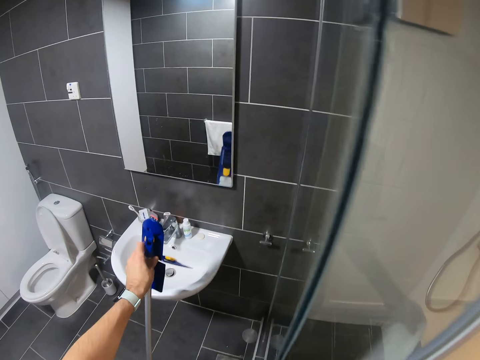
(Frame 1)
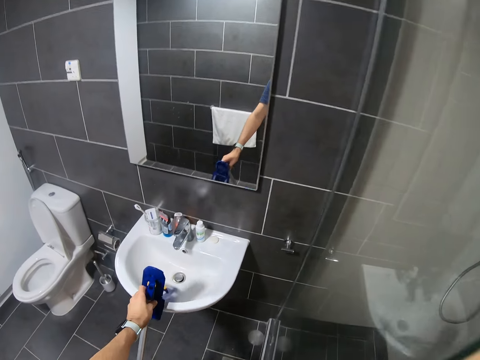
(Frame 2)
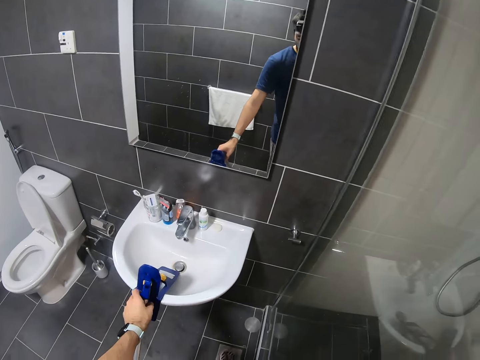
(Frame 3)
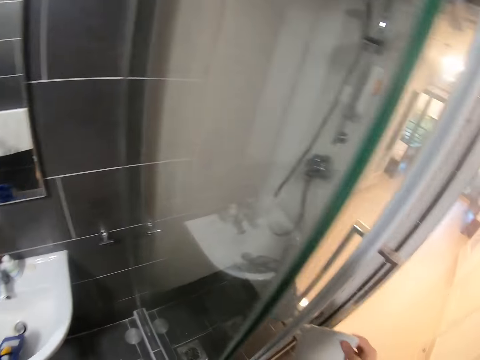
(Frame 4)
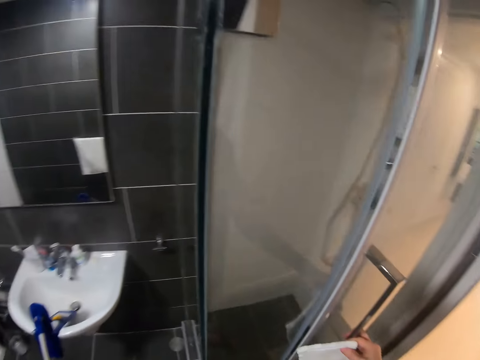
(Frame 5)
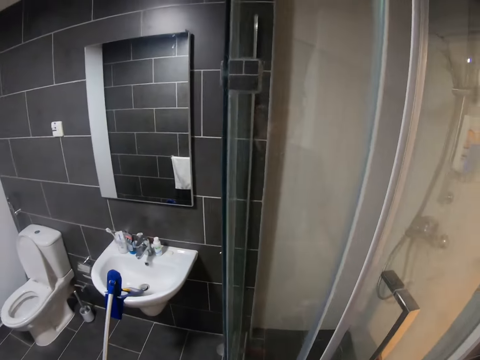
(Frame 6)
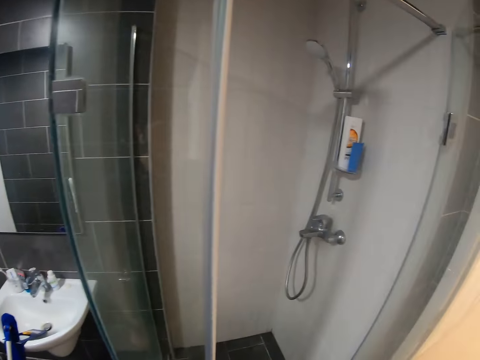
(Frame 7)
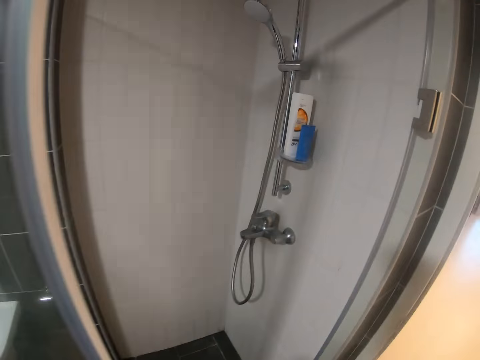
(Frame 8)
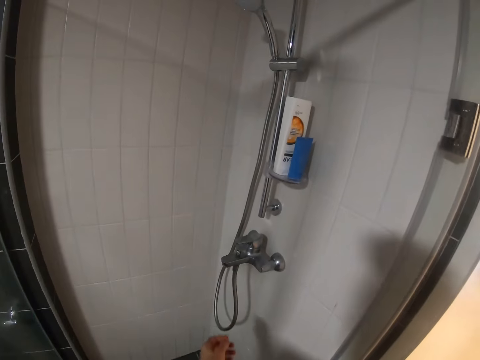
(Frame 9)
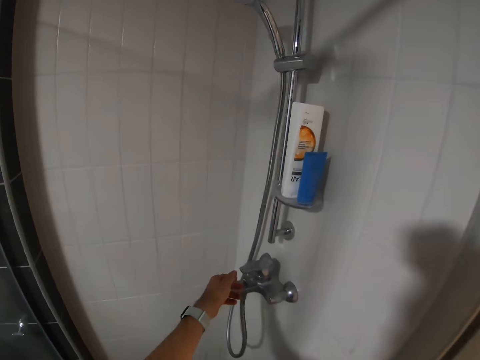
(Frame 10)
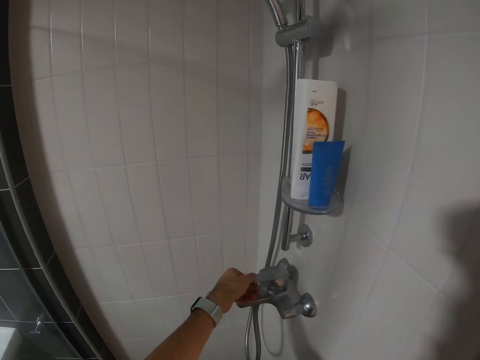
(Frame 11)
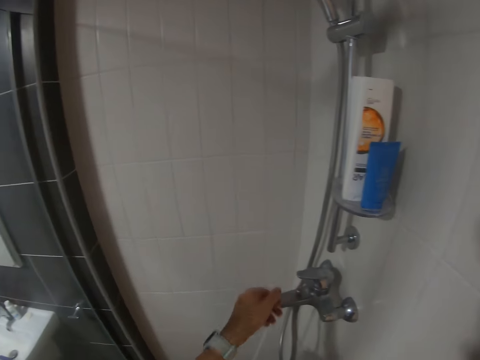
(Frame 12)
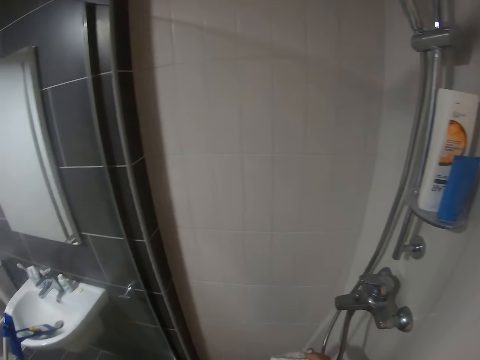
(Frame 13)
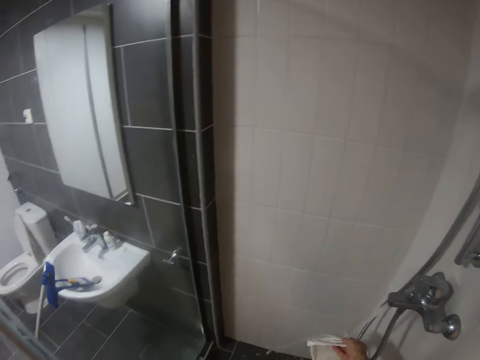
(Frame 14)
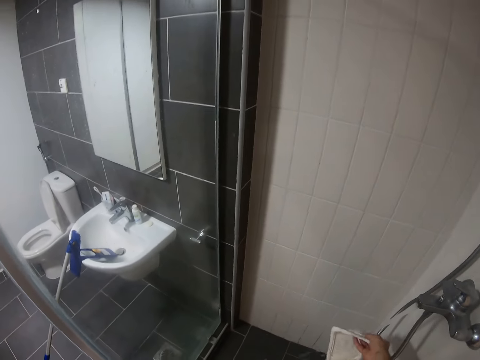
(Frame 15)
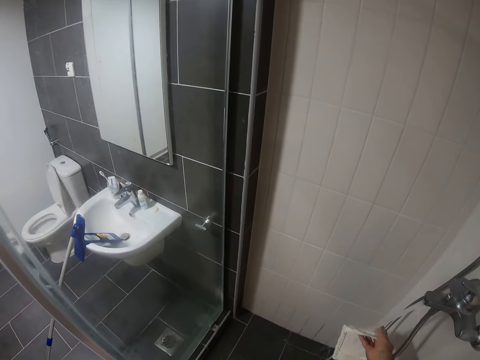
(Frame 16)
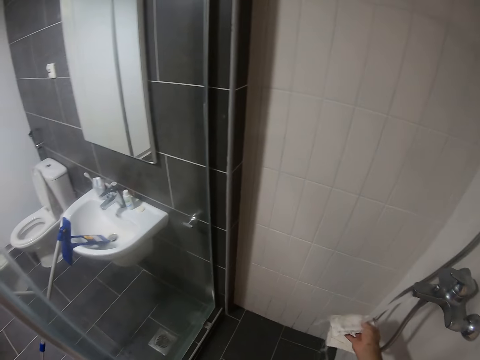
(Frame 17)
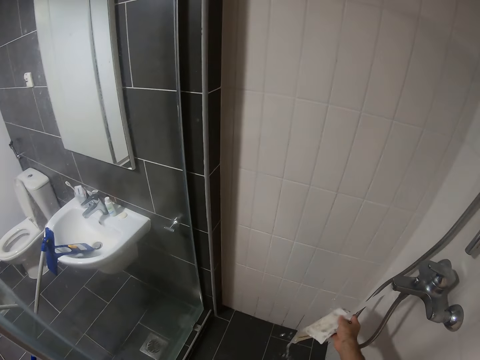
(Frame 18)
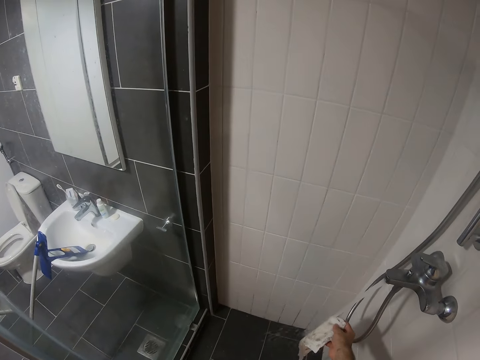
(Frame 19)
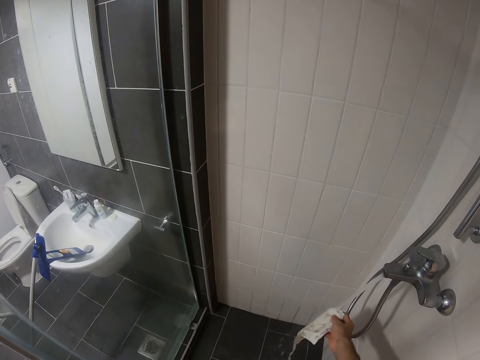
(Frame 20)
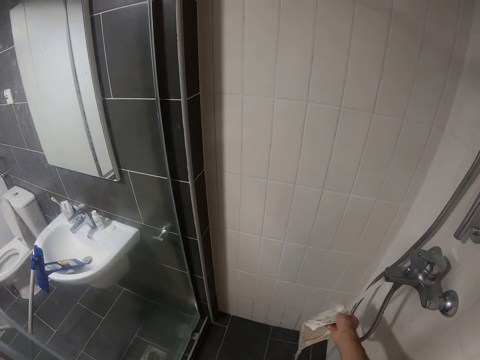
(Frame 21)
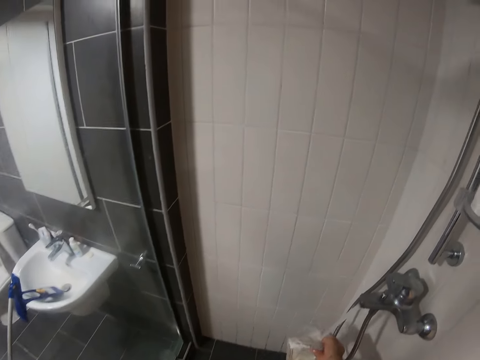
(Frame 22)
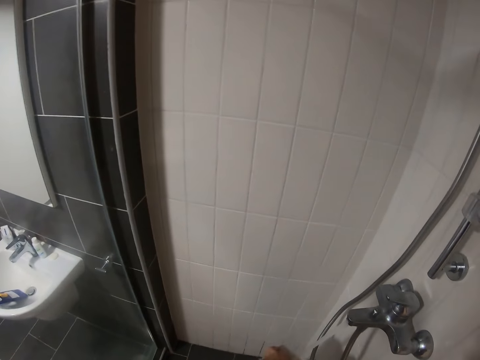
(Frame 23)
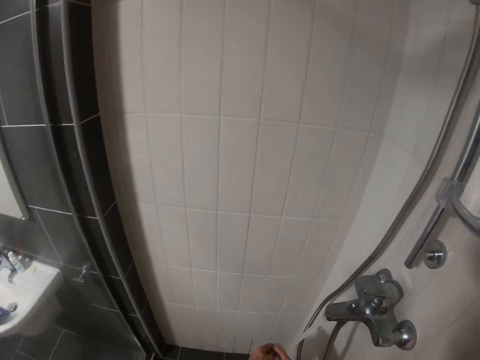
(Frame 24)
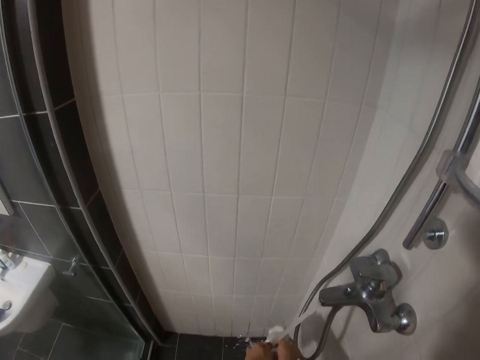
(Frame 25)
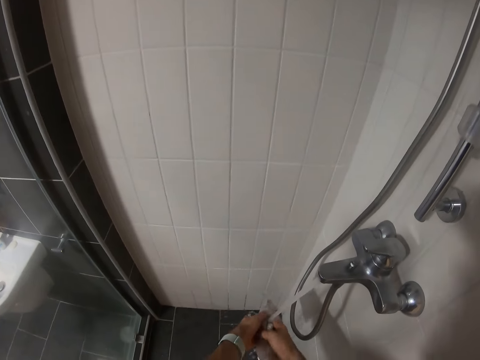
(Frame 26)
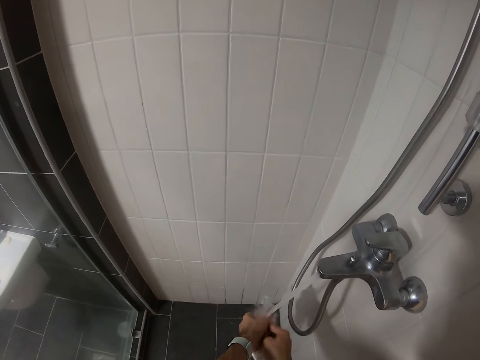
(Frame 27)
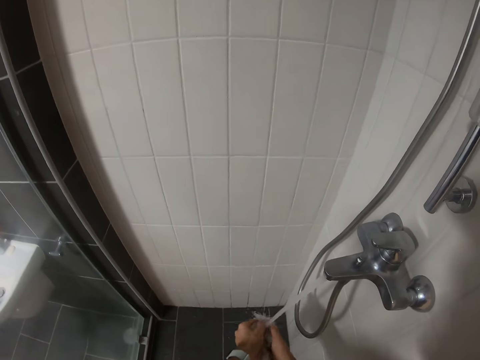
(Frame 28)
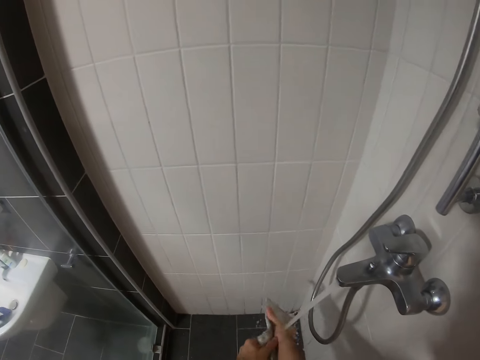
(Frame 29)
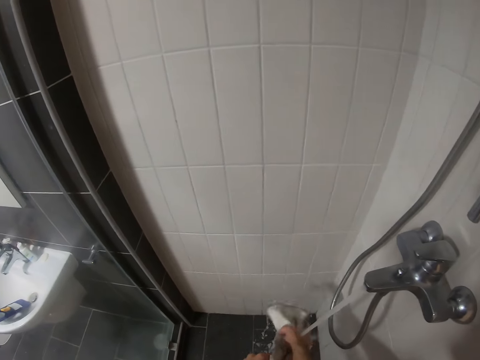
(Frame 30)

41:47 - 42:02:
The camera wearer aligns the mop duster on the sink. They turn. They open the glass door. They turn the tap on. They wash the other part of the mop duster. They clean the broom rag.

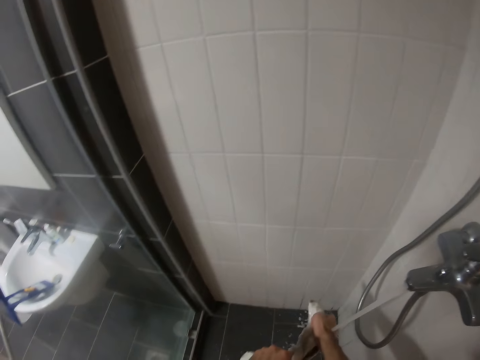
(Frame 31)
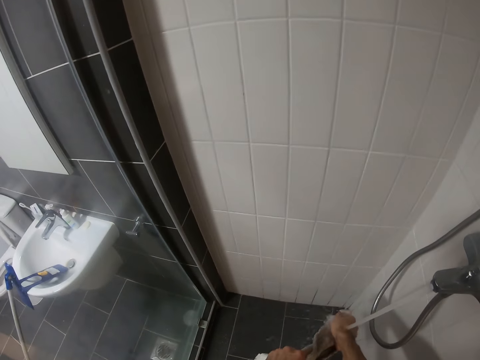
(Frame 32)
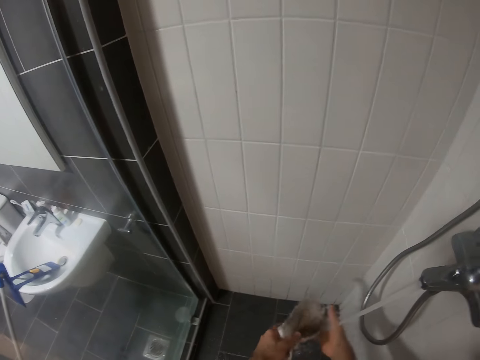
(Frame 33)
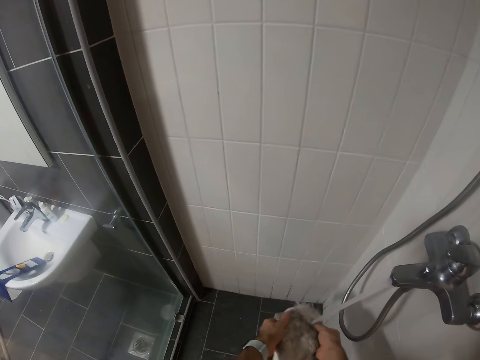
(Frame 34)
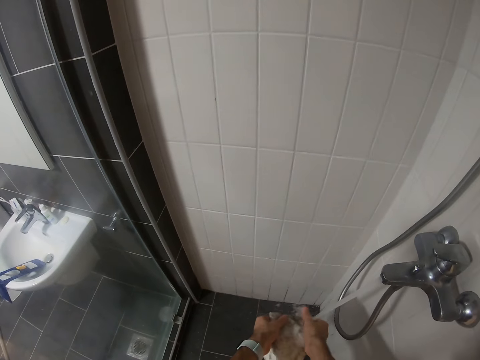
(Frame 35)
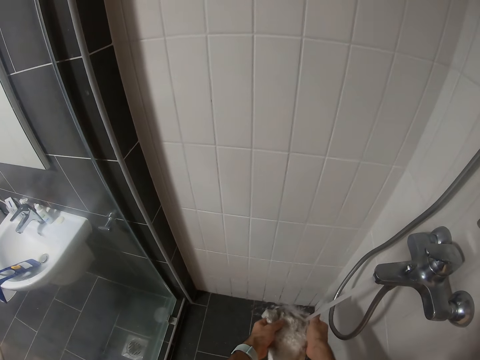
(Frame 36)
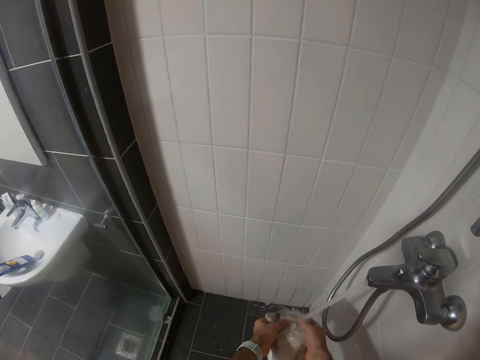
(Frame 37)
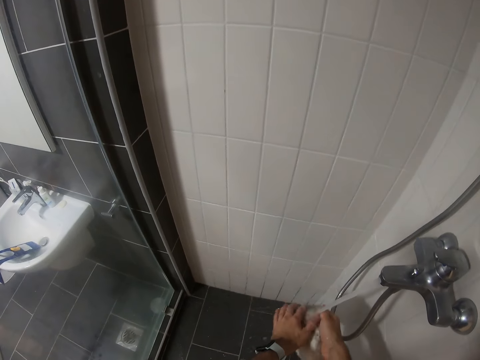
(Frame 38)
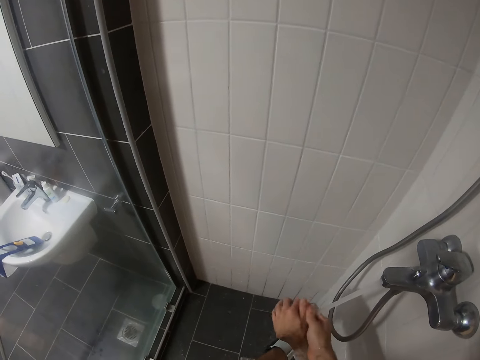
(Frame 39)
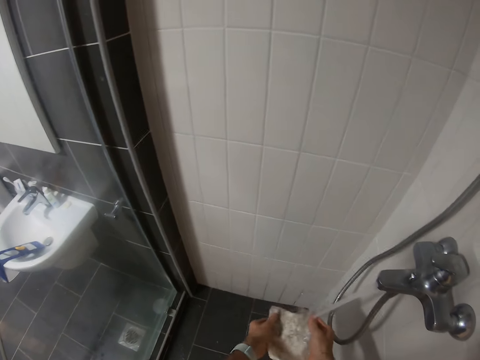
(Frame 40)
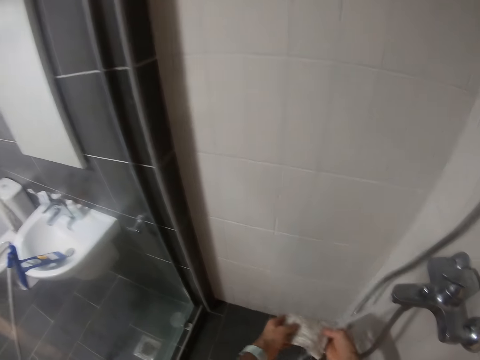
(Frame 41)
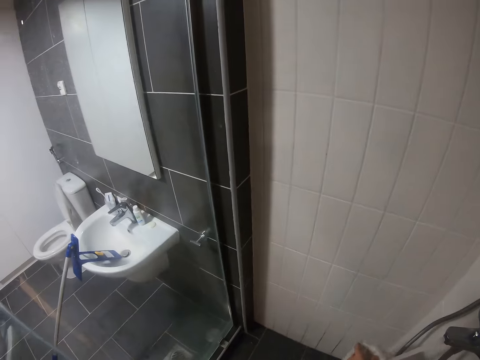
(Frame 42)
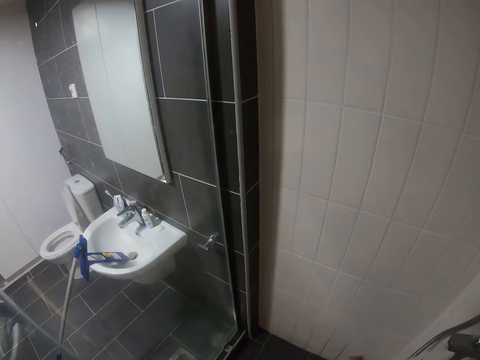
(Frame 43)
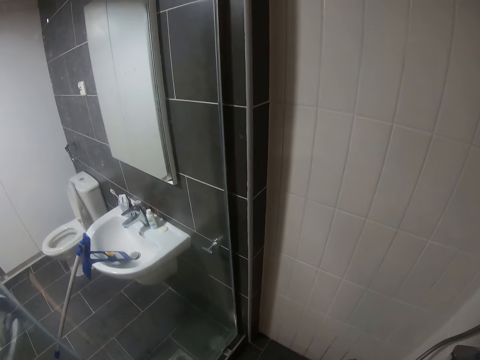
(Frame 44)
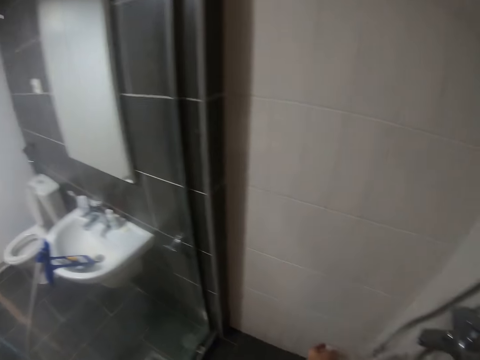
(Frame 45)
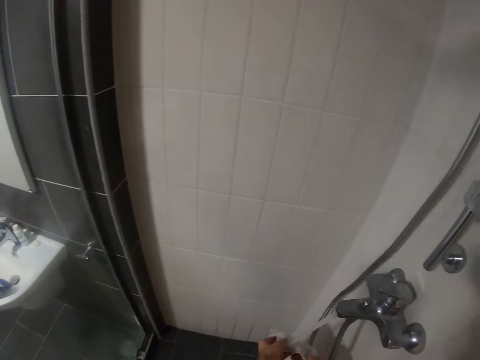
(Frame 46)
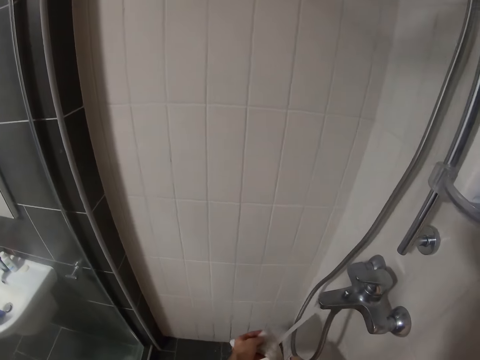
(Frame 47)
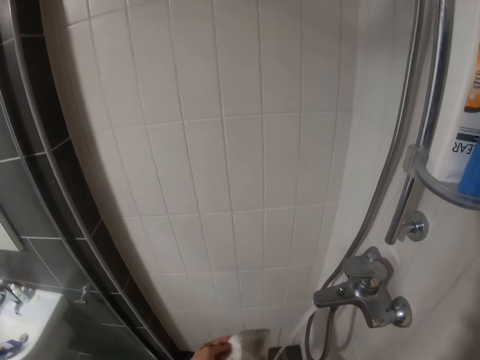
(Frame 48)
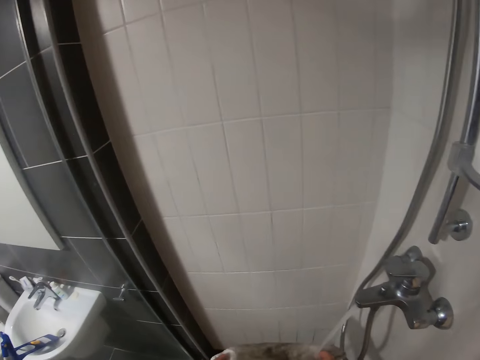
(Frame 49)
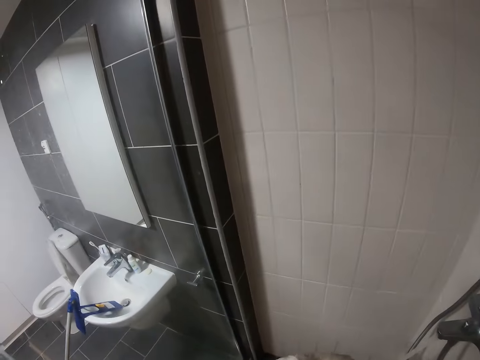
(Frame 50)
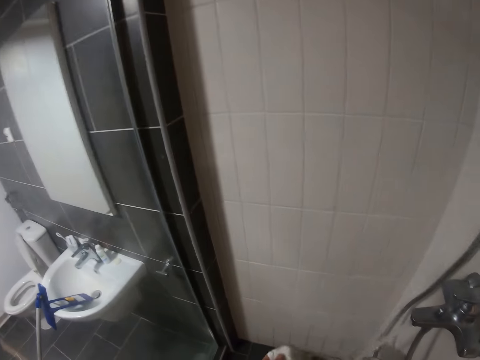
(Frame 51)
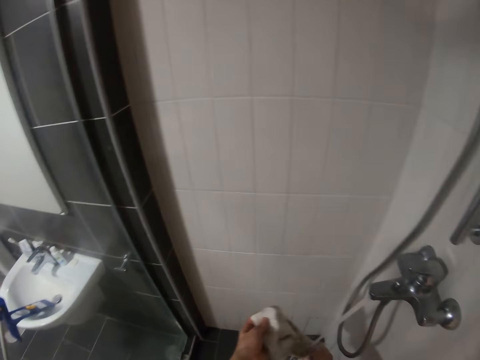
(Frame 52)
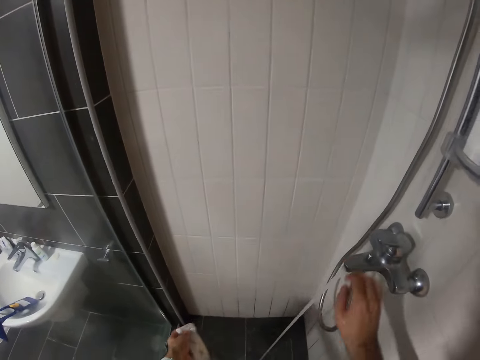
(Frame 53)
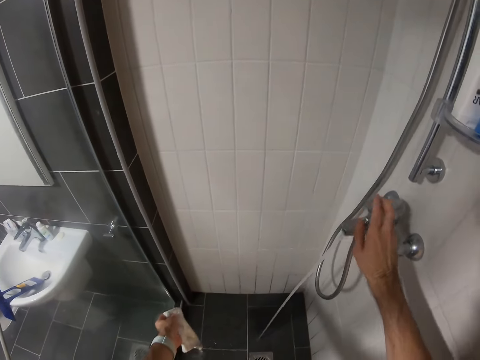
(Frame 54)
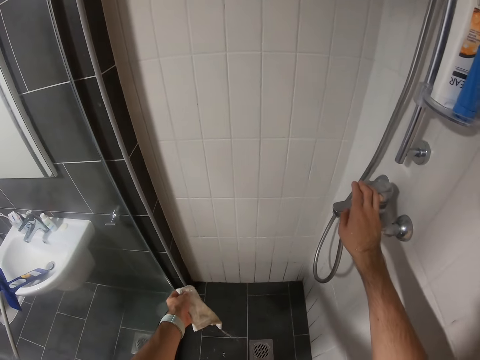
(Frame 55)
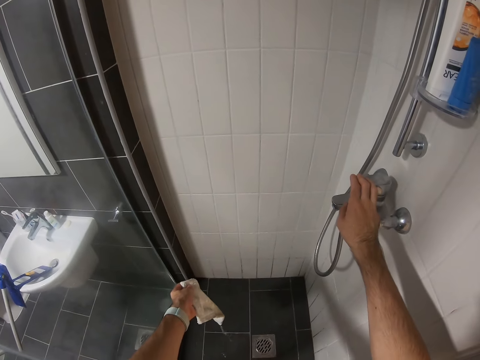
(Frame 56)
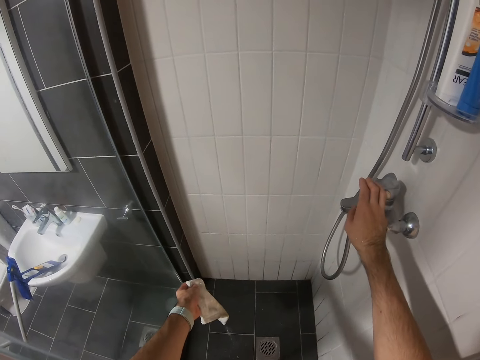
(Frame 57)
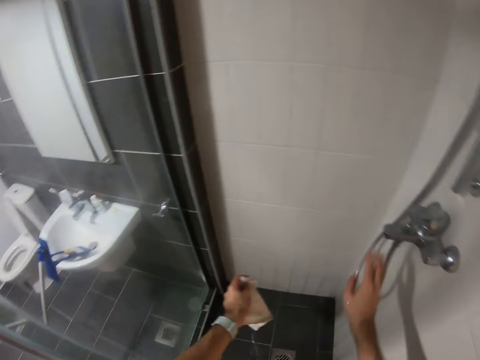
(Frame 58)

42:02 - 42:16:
The camera wearer turns the tap off.
